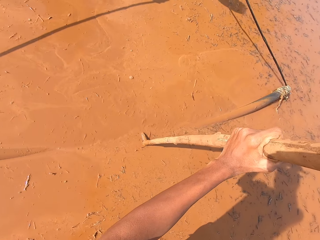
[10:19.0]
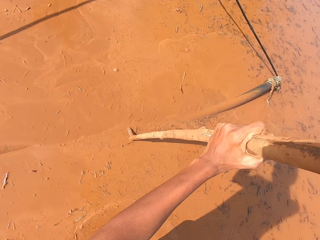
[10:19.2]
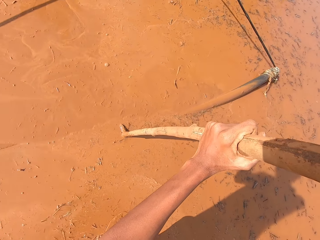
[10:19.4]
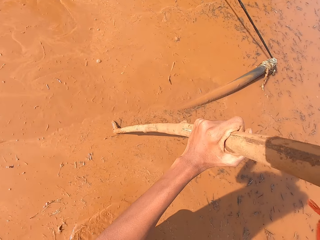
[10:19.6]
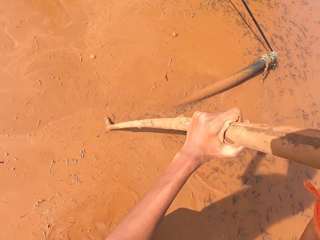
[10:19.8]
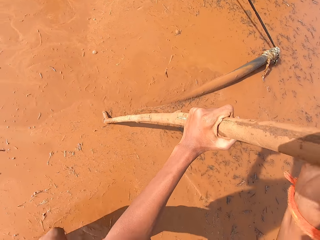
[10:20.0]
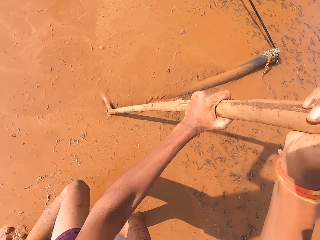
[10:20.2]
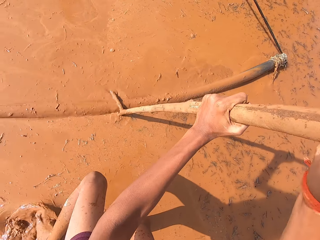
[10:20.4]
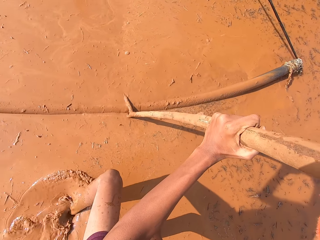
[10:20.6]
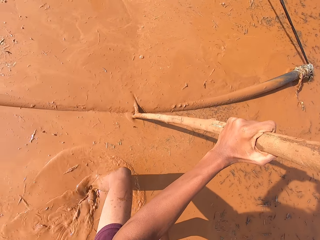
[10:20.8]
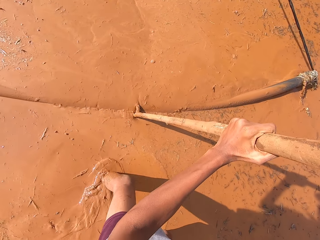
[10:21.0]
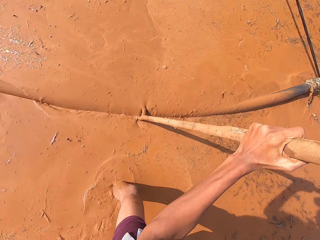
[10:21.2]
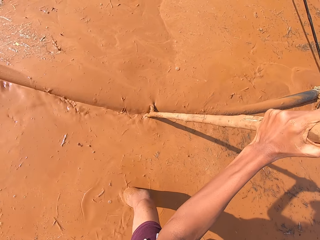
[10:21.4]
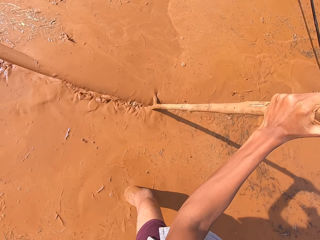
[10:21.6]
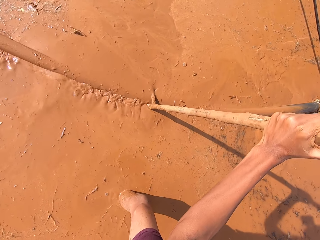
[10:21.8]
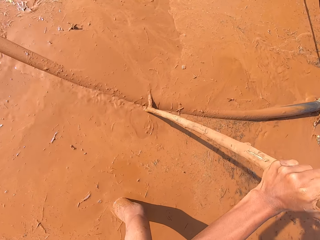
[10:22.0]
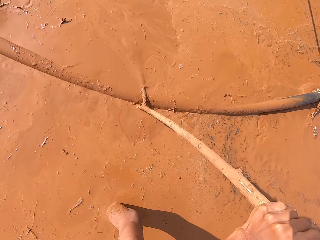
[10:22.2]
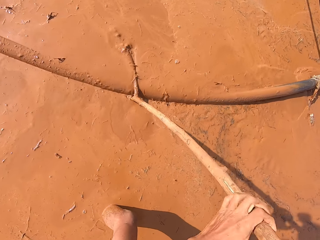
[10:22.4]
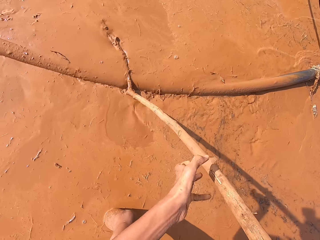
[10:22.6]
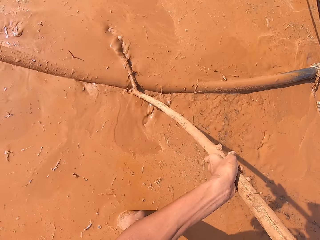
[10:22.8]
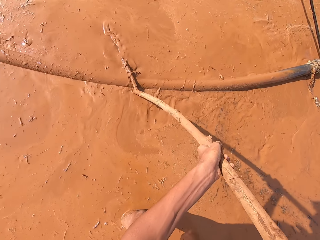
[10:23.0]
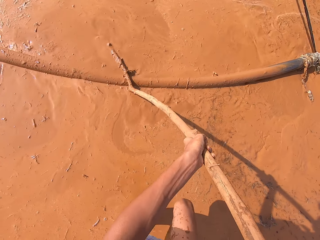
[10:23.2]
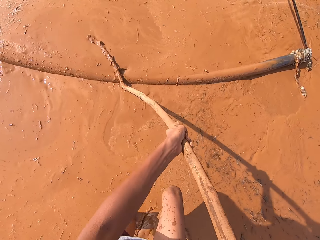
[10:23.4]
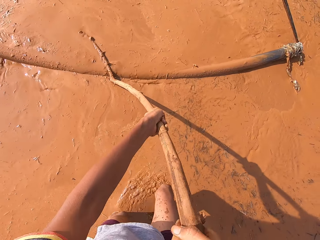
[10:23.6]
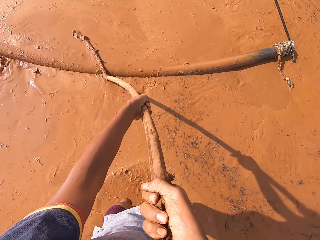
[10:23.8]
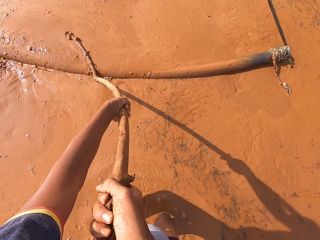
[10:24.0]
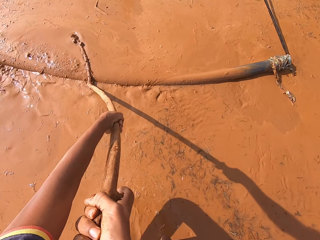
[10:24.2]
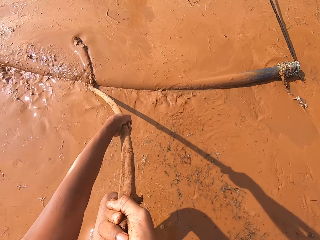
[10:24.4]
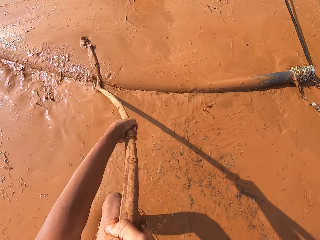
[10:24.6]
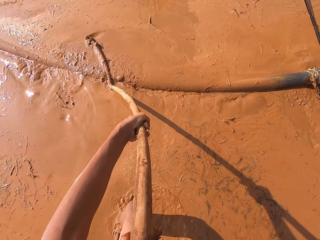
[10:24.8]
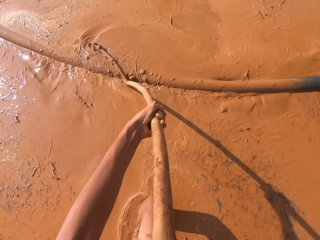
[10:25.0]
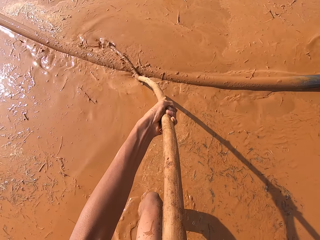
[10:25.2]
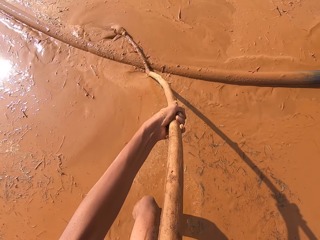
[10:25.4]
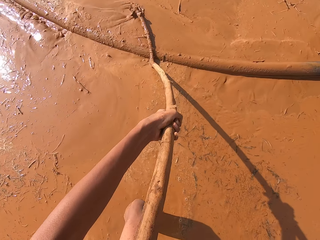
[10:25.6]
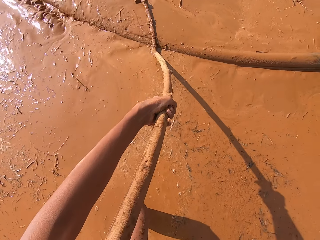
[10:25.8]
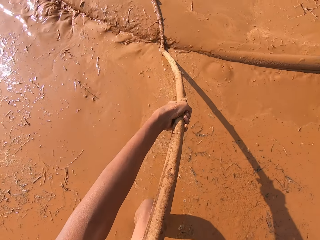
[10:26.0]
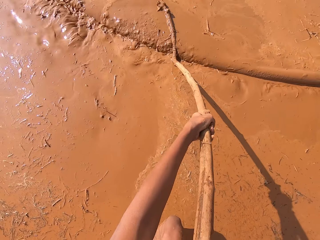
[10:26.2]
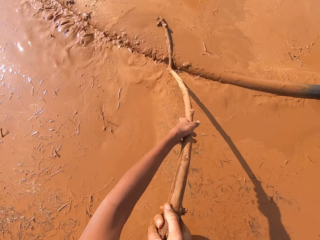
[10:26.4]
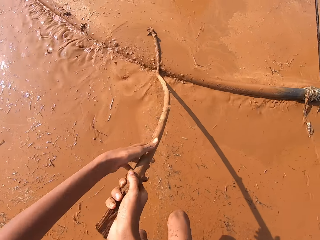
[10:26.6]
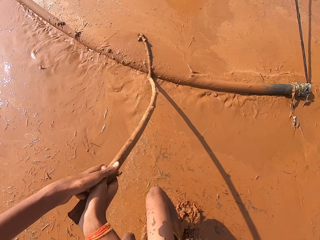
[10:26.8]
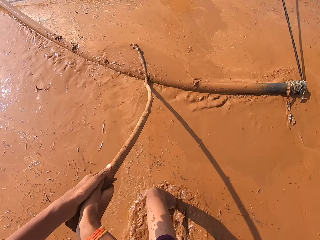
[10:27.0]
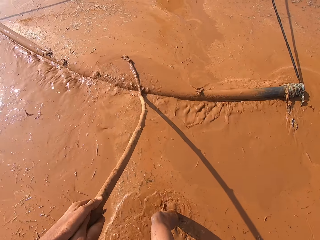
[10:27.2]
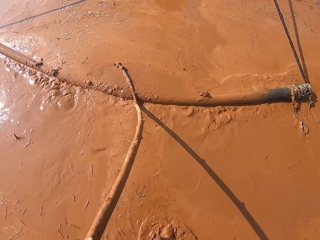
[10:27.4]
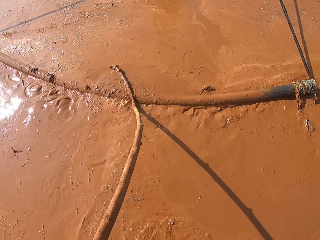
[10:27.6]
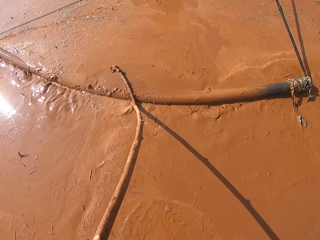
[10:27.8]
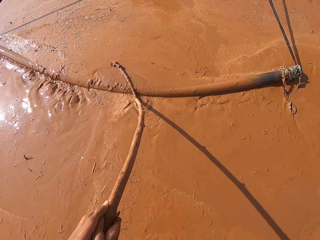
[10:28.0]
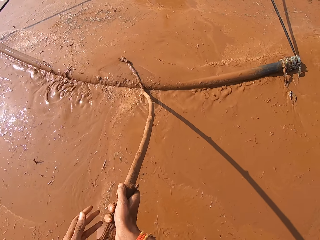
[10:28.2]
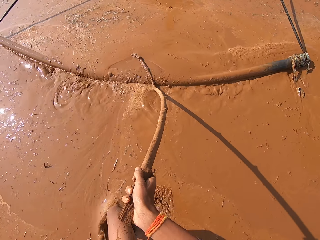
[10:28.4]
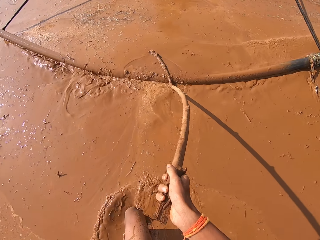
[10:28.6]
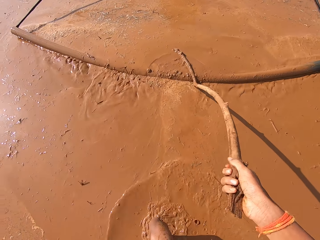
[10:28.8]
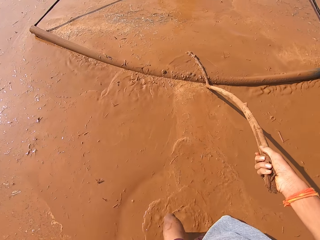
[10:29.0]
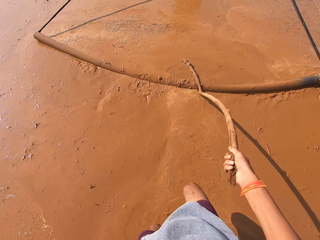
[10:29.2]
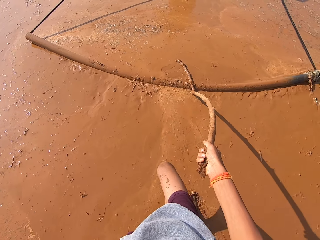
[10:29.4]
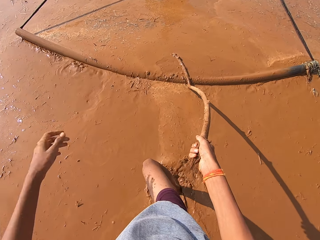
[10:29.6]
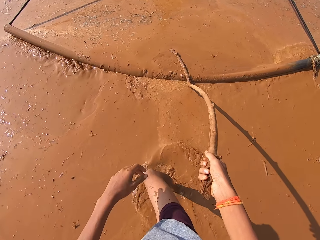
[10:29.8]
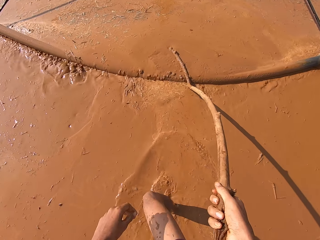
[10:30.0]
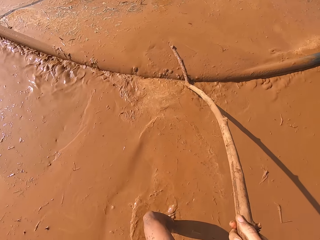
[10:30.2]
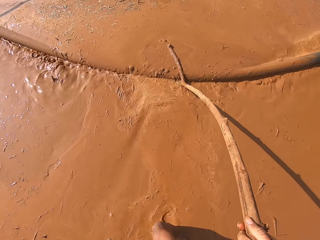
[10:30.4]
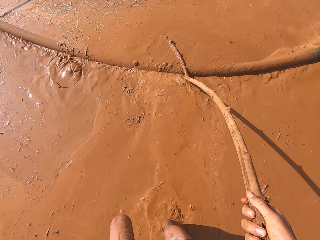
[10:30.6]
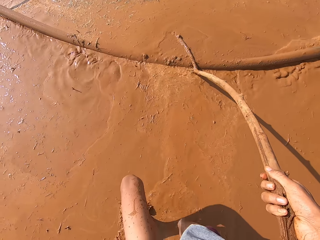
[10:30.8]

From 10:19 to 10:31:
A man pulls the locally fabricated leveler or metal rod with his hands. The camera wearer pushes the locally fabricated leveler with the stick in his hands.

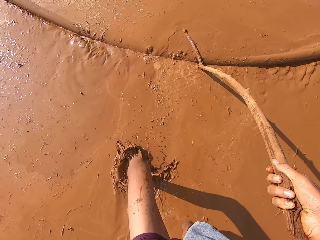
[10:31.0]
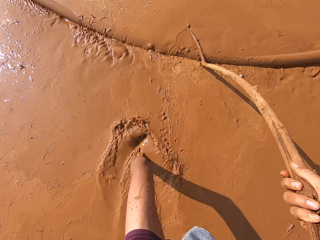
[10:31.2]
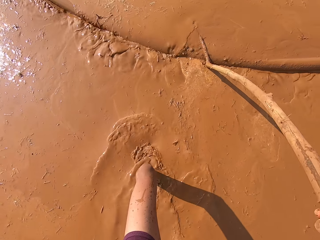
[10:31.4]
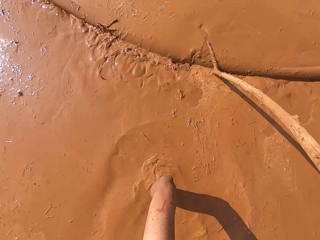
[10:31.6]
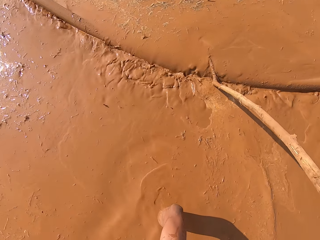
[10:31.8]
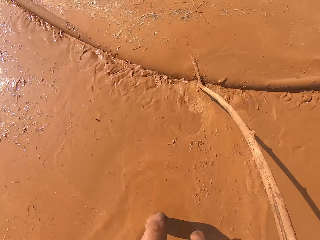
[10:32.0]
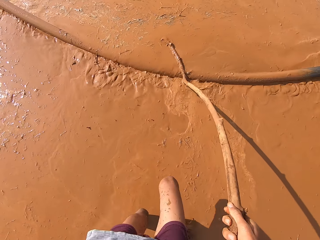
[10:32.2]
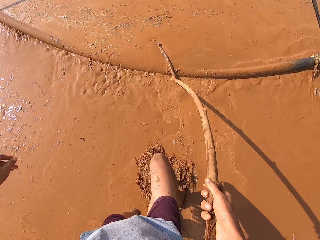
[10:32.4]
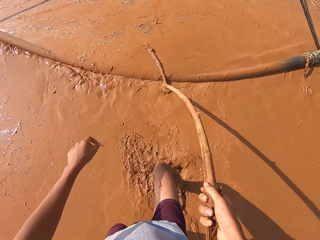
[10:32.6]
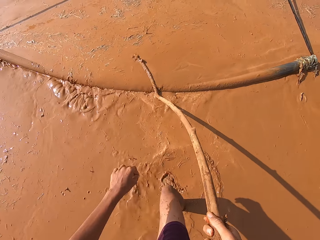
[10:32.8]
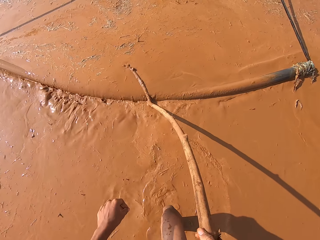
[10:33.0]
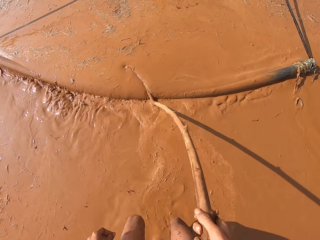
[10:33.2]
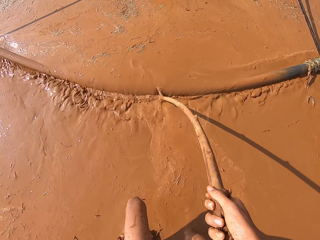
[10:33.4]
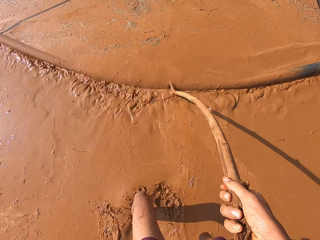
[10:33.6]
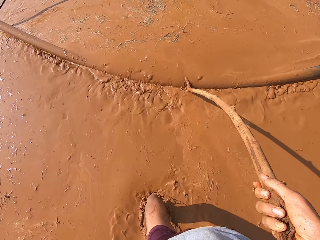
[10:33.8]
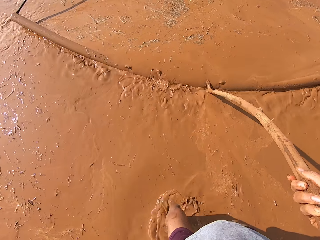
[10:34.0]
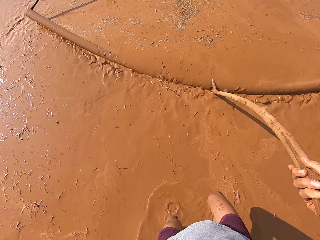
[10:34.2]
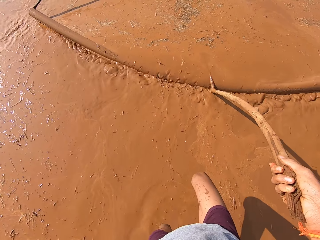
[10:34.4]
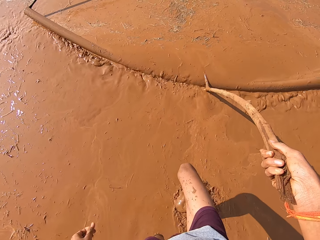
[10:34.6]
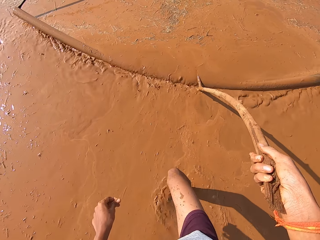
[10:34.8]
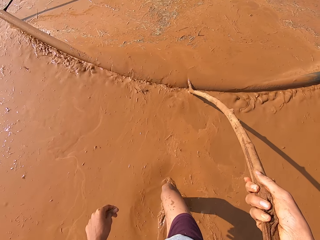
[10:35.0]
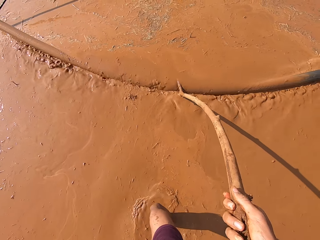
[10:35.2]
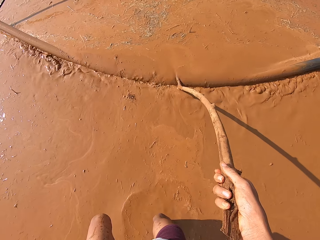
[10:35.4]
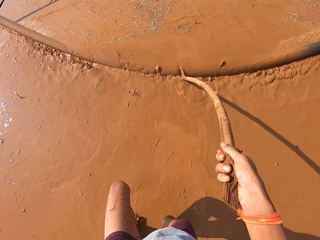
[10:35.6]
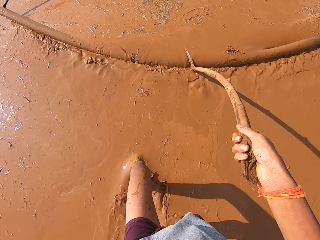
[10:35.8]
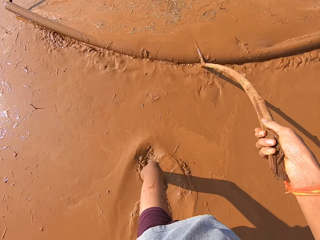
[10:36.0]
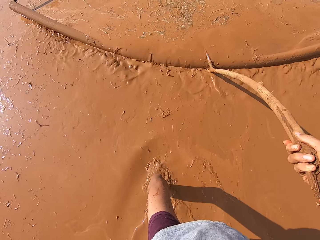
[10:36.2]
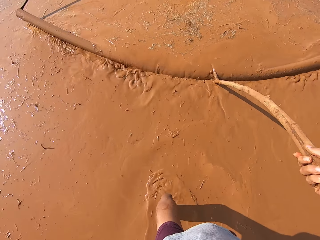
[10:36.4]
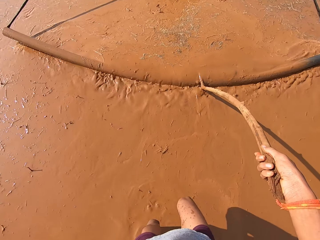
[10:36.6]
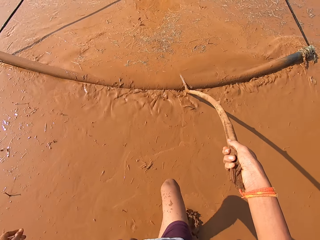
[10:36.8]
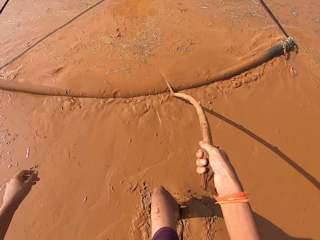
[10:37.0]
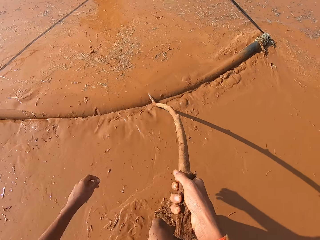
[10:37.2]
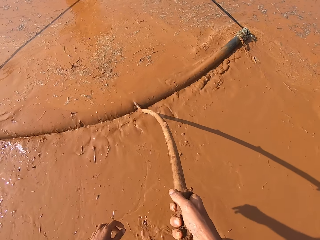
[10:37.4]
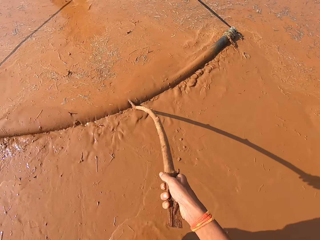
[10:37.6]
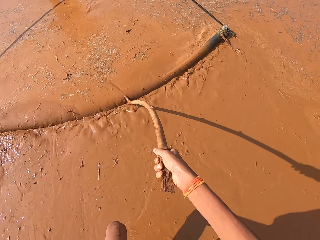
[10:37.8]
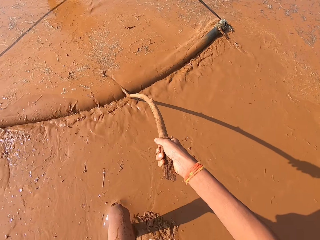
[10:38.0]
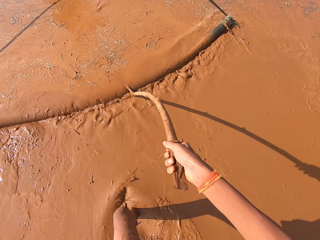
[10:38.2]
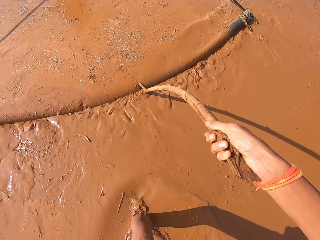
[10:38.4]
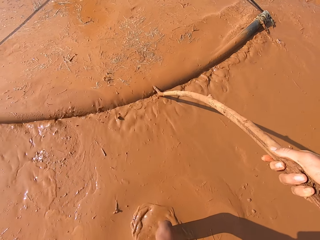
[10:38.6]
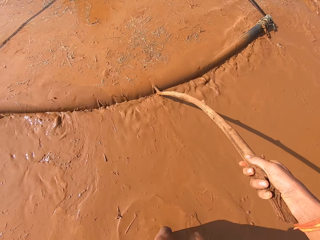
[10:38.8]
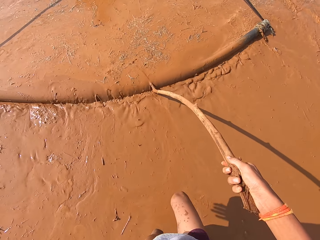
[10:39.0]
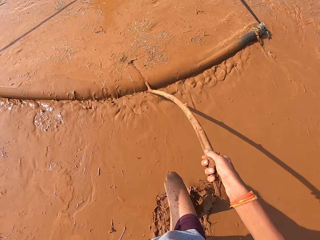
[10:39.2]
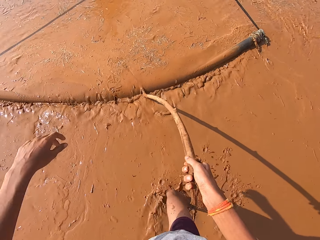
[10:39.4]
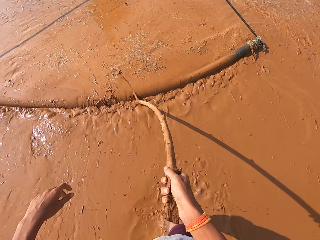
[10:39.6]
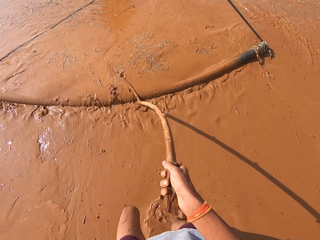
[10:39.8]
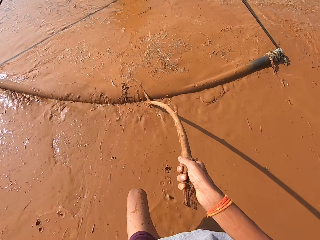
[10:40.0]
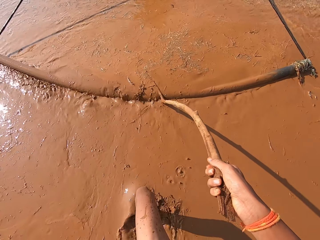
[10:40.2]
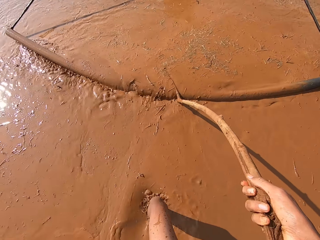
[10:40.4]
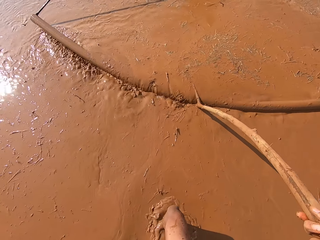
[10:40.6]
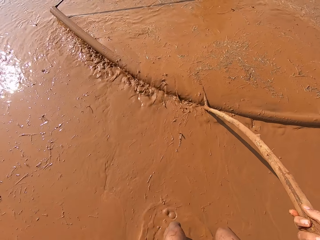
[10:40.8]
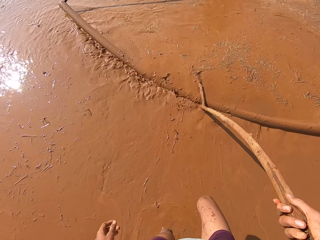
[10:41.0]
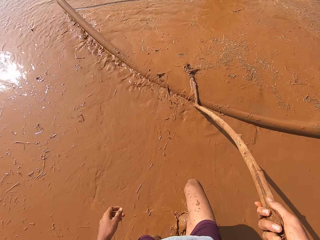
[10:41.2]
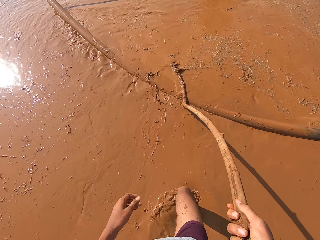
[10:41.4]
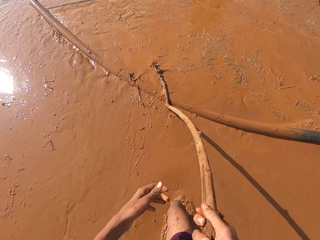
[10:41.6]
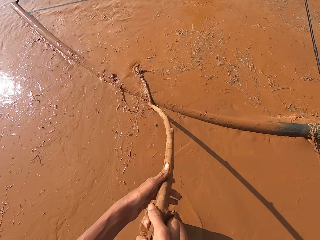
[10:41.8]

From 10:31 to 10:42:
The camera wearer touches the stick in his right hand with his left hand.
